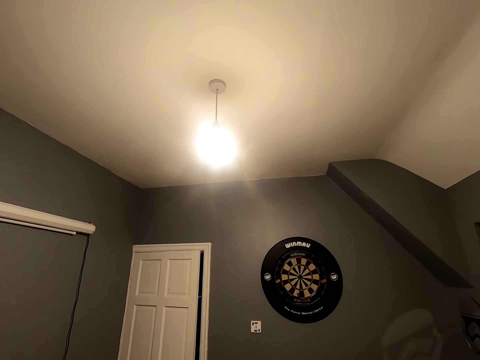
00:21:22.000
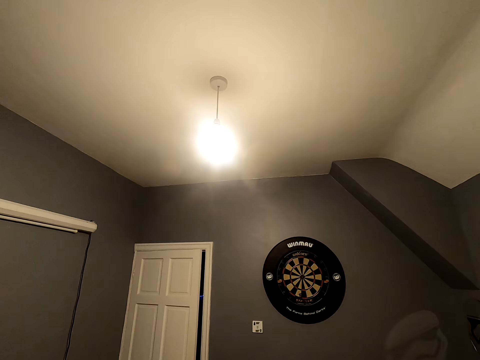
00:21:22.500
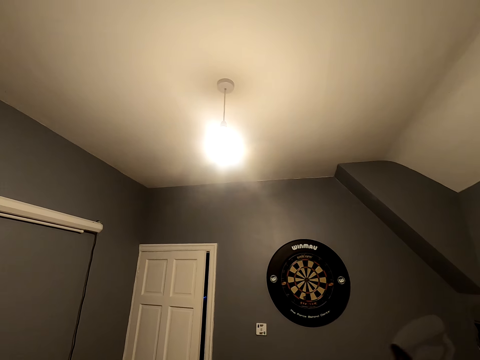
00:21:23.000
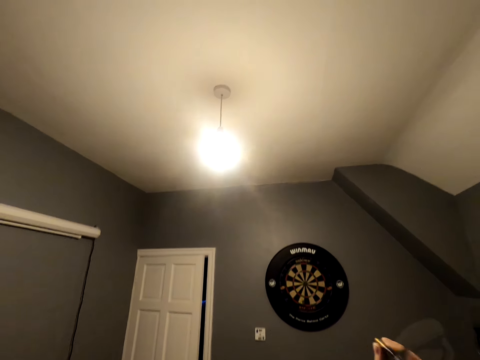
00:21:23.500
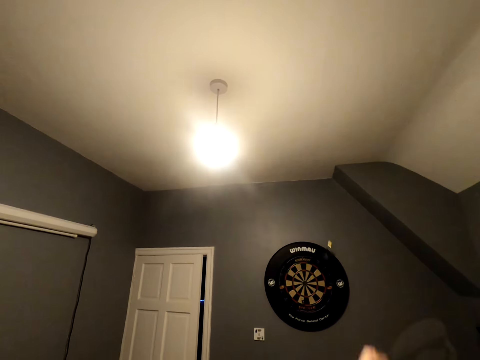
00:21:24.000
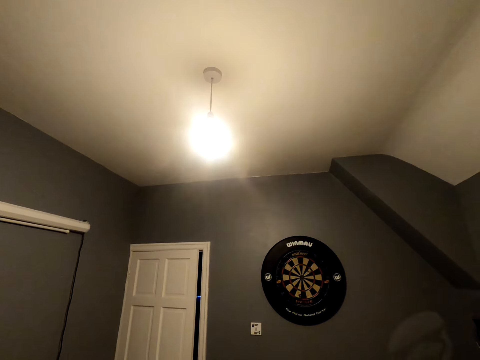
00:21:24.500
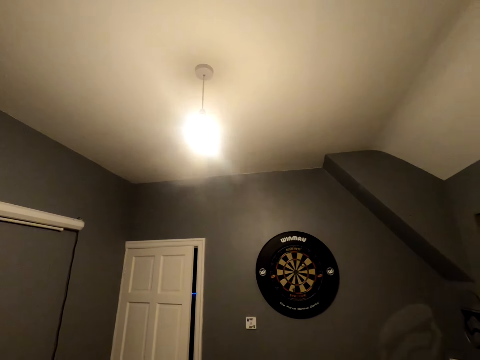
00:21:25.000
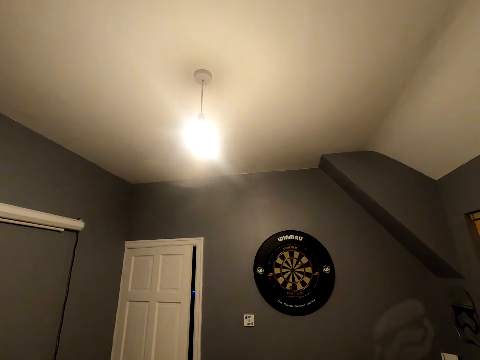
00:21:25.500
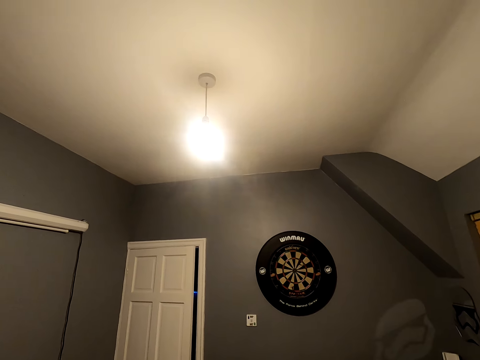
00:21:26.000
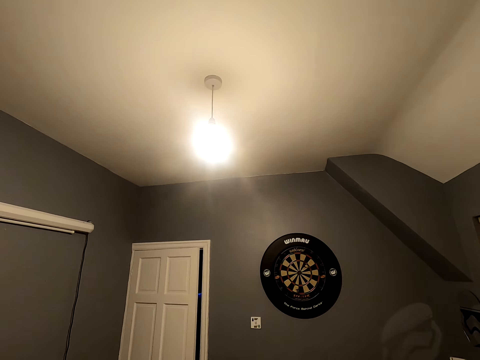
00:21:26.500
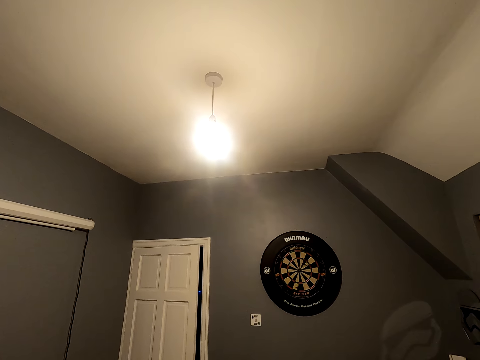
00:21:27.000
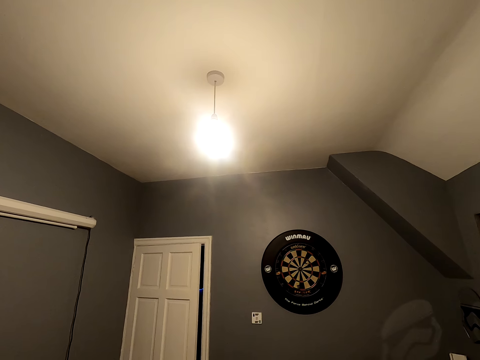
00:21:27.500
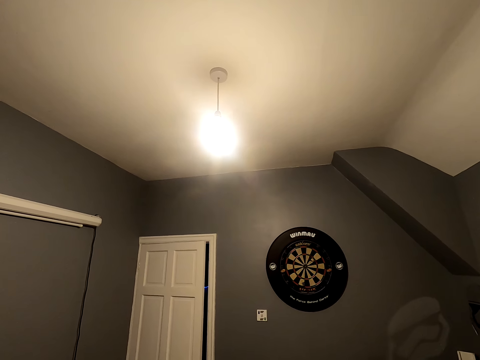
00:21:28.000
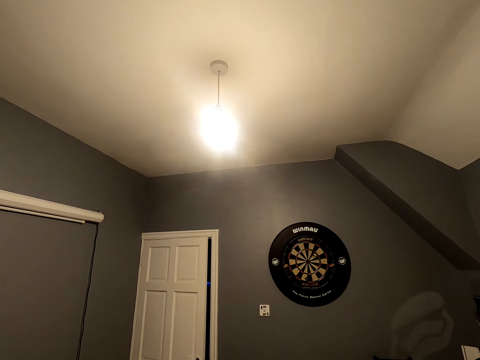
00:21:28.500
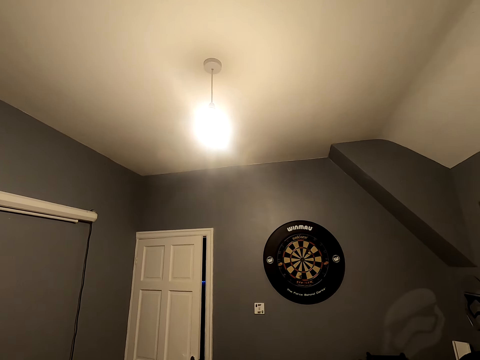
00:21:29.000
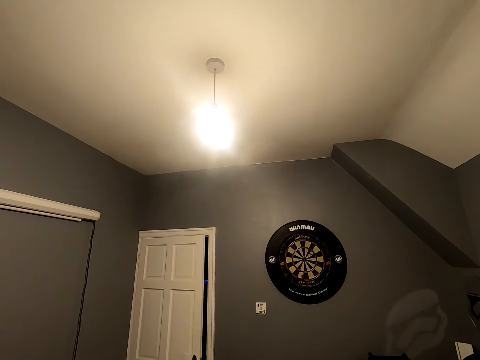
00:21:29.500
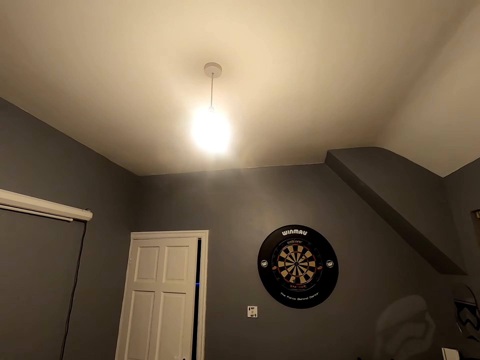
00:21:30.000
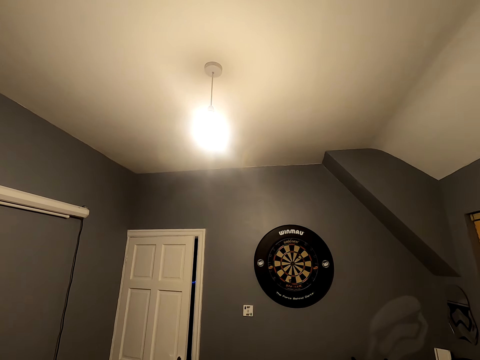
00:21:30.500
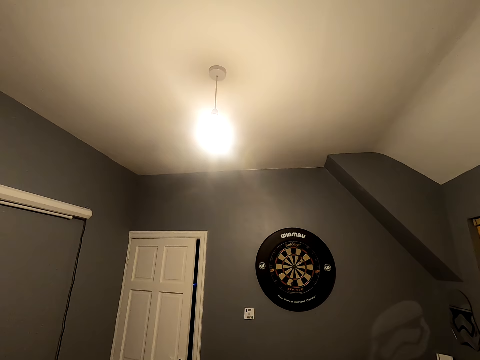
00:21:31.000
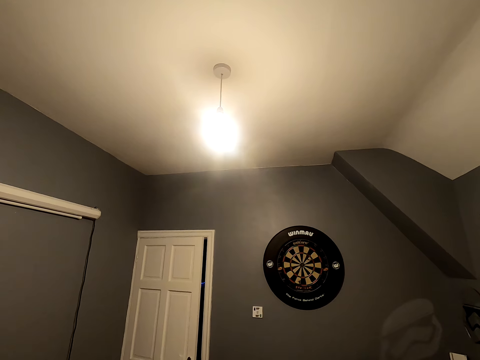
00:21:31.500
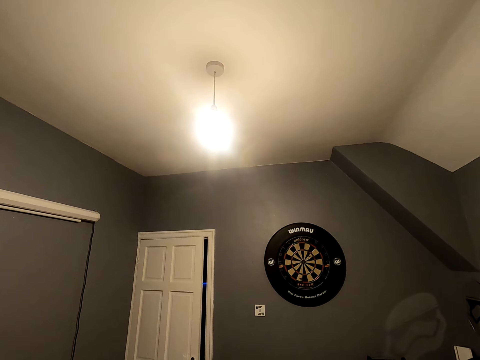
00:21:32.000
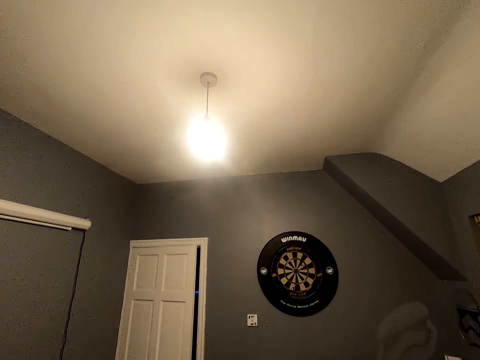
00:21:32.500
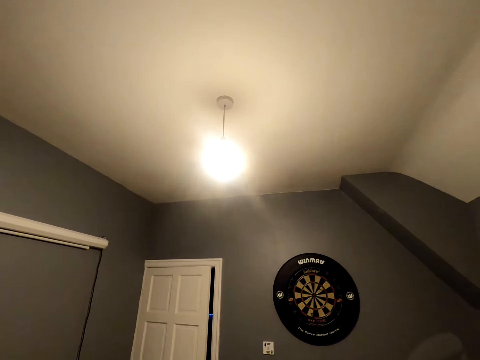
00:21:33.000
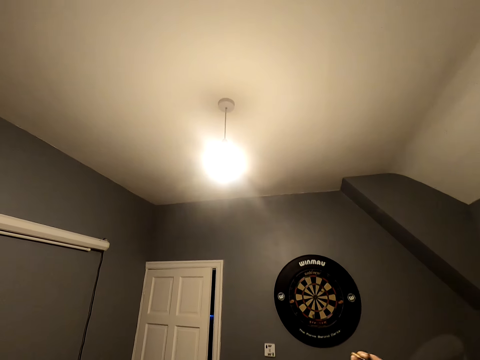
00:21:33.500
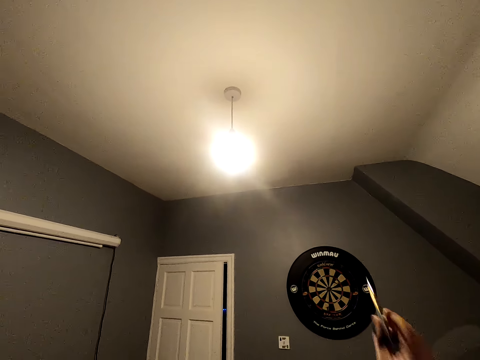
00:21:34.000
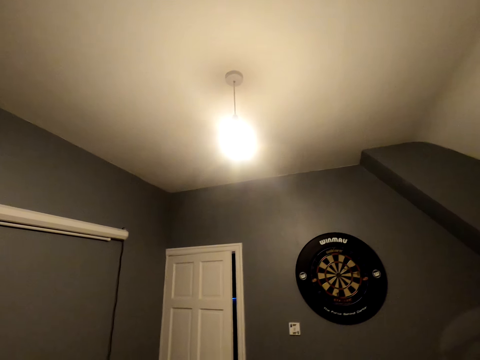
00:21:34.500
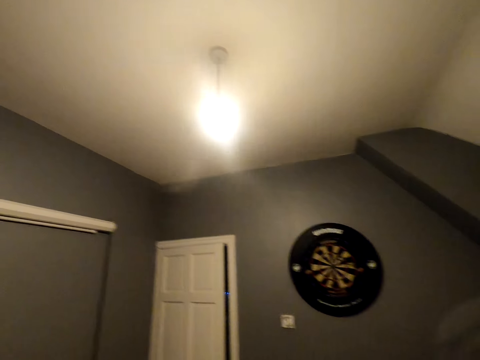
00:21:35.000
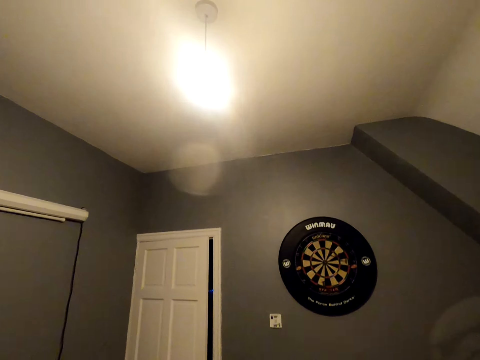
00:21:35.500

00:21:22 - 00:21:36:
The camera wearer looks at the dart. They throw the soft tip darts.

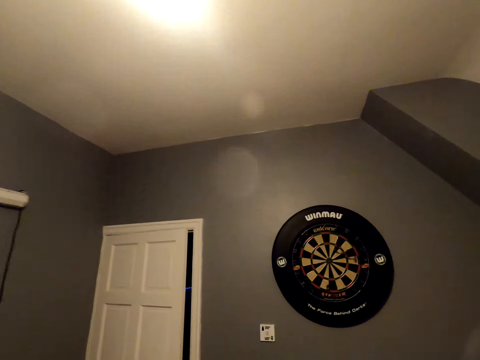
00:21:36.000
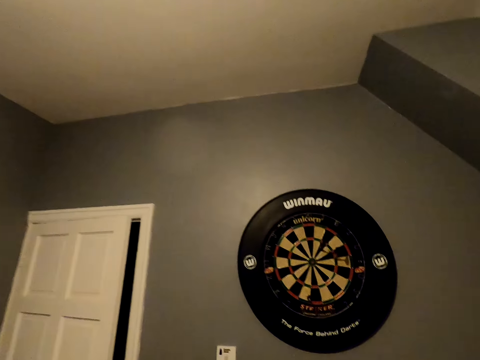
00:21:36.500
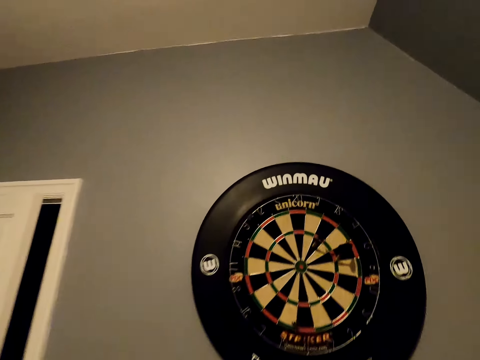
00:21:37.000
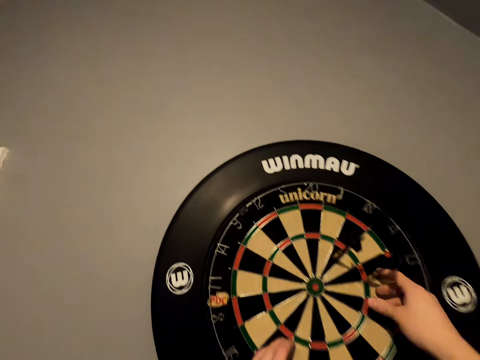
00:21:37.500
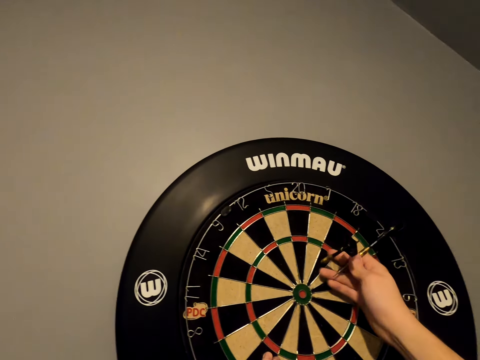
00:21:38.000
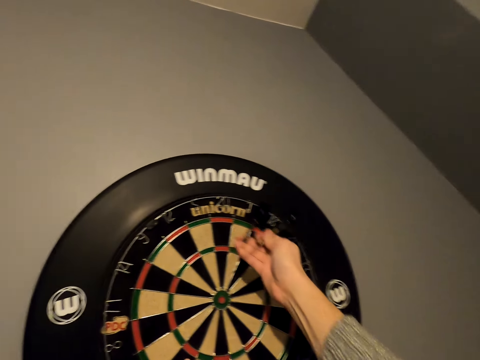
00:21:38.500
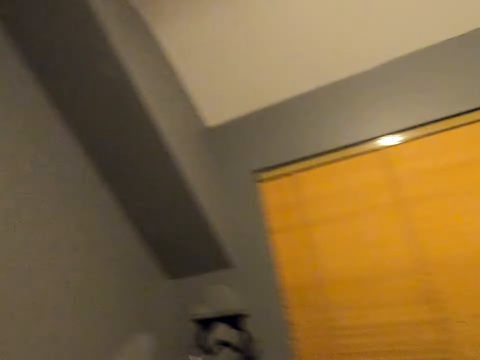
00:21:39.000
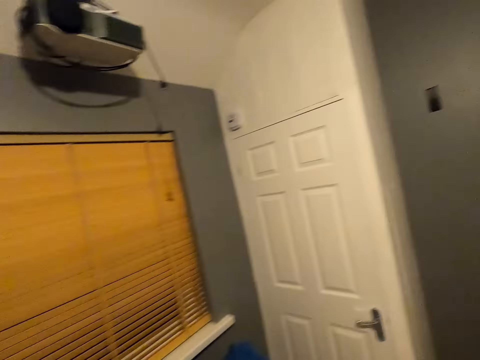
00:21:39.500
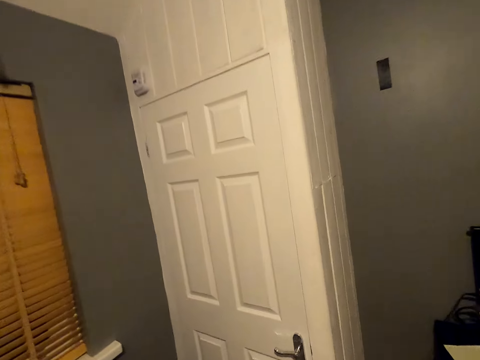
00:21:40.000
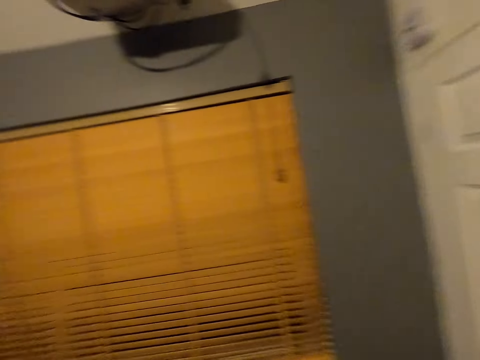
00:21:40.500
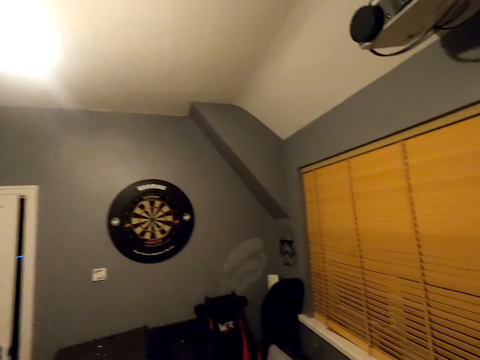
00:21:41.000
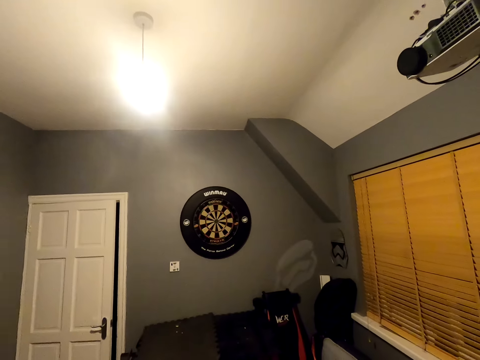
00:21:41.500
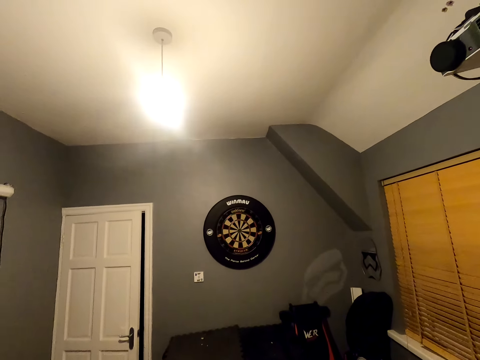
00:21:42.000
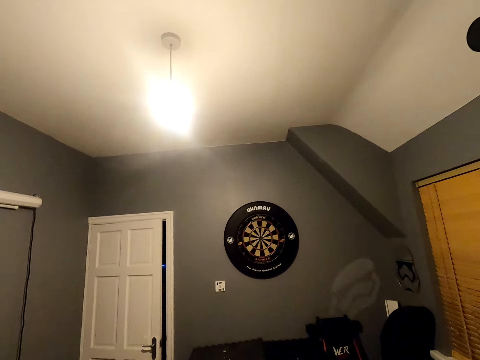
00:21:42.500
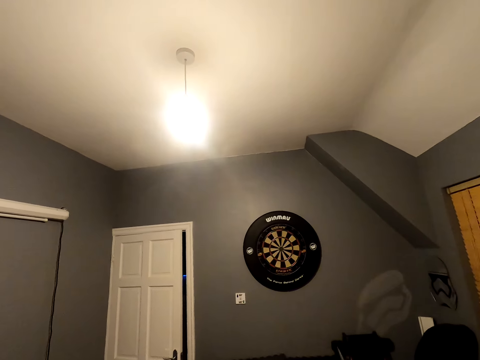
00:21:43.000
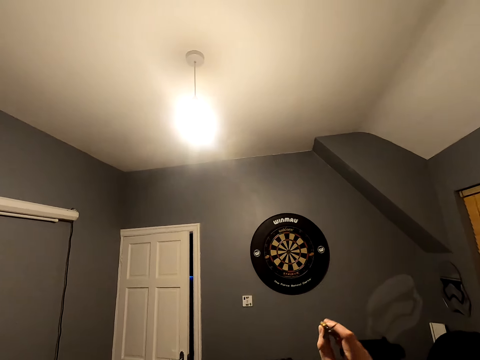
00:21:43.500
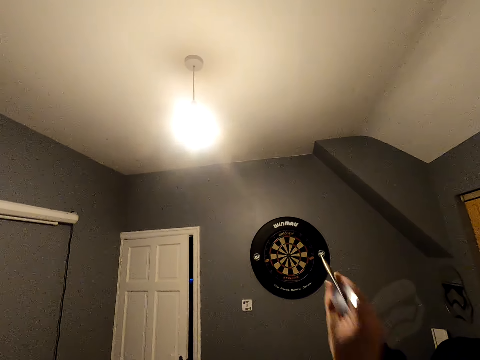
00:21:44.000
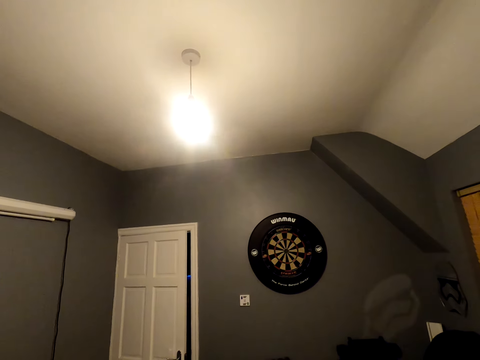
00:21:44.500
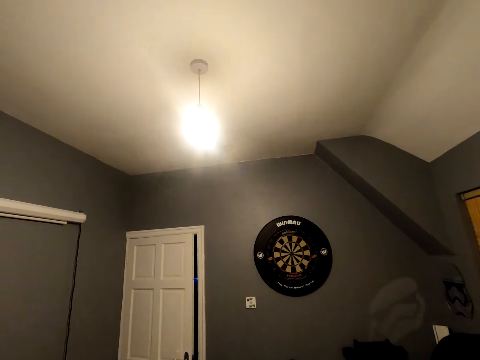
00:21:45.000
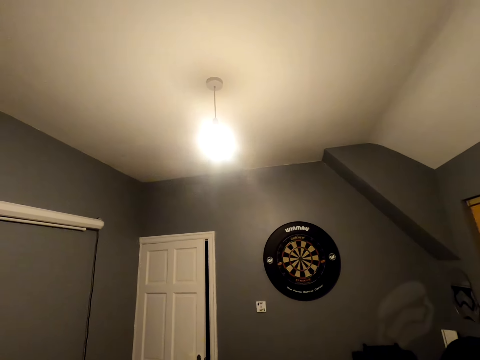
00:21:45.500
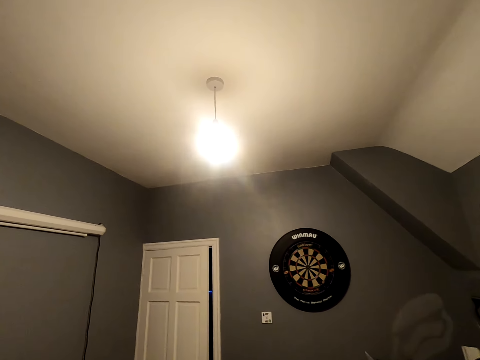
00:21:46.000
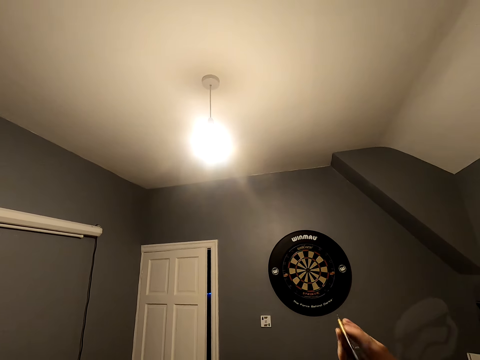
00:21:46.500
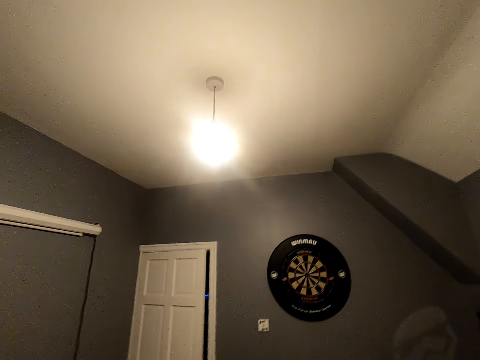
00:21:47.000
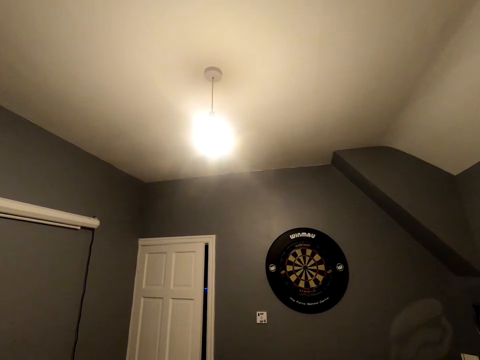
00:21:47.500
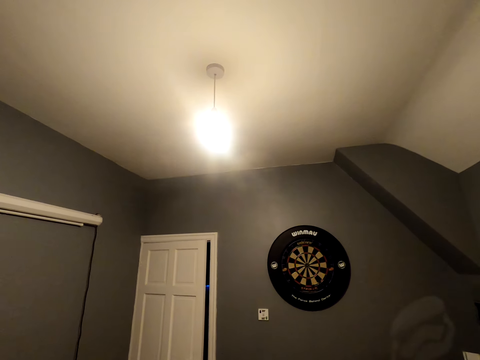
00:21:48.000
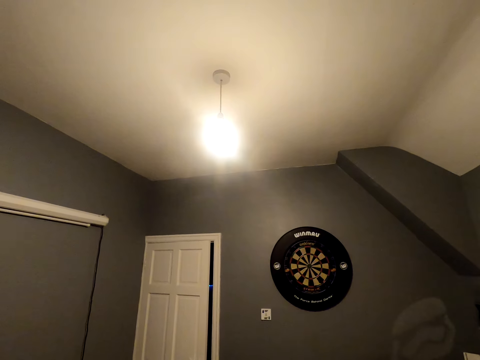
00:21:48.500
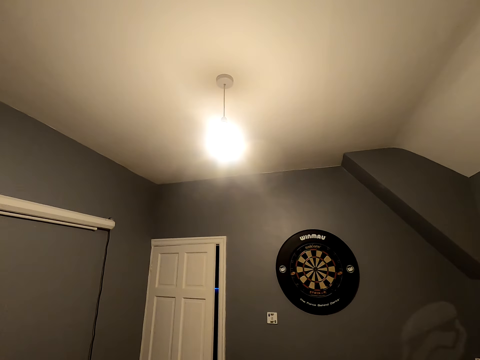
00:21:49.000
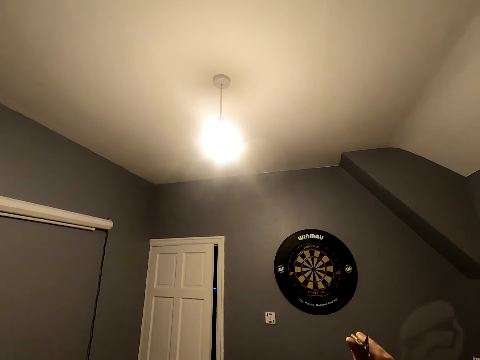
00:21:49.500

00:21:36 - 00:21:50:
The camera wearer moves close to the wheel. They pick up the soft tip darts or arrows on the wheel. They walk in the room and turn around. They shake the arrow. They throw the soft tip darts. They shake the arrow.
